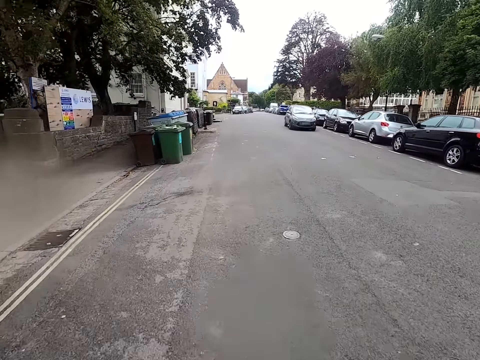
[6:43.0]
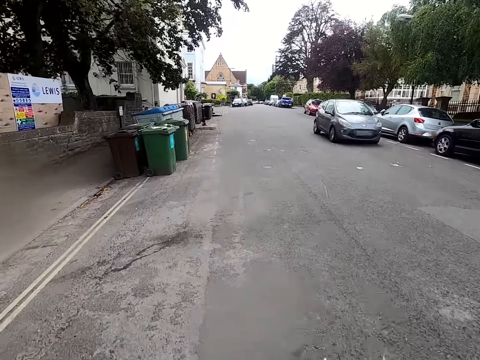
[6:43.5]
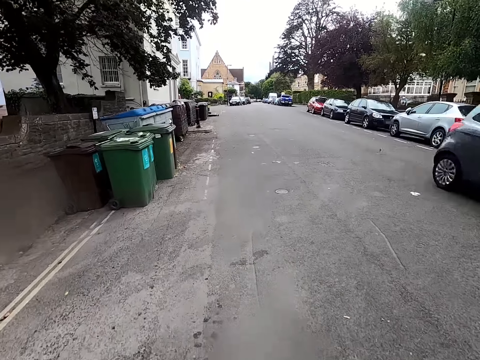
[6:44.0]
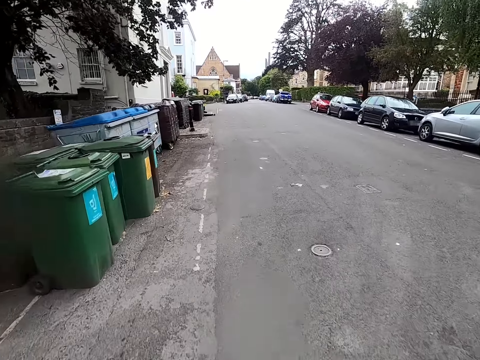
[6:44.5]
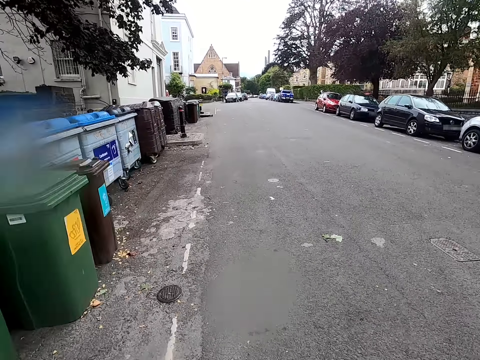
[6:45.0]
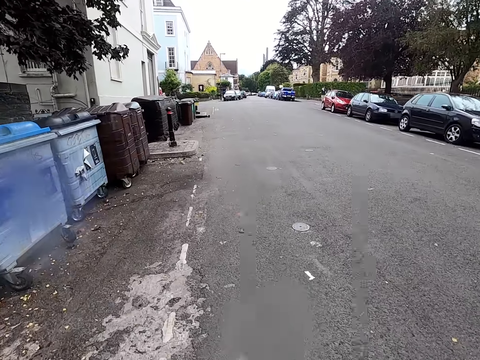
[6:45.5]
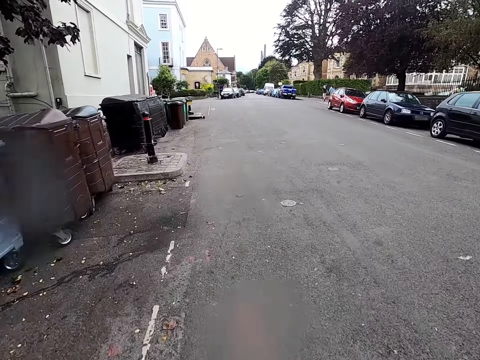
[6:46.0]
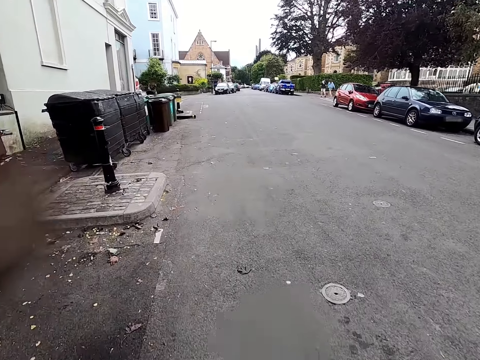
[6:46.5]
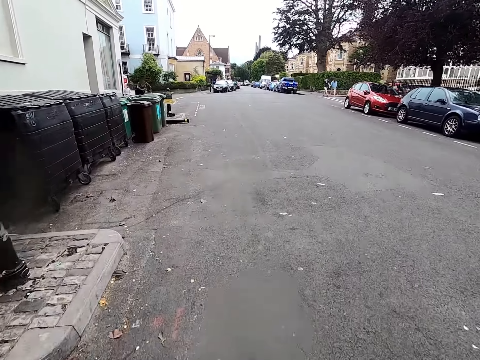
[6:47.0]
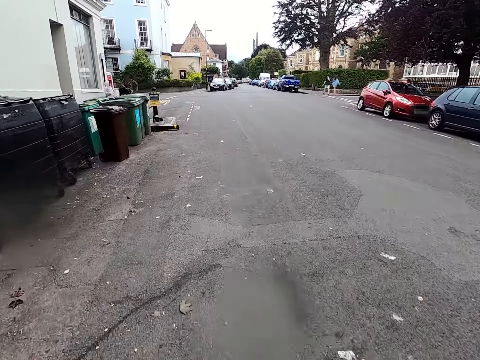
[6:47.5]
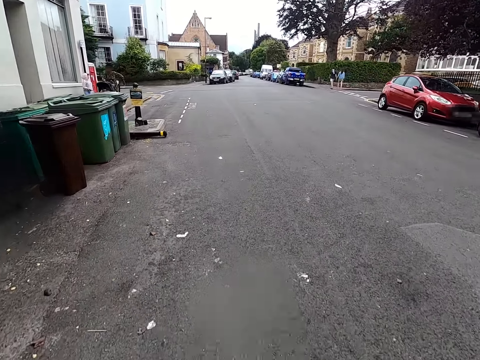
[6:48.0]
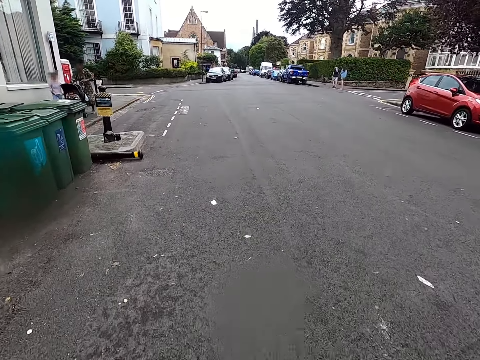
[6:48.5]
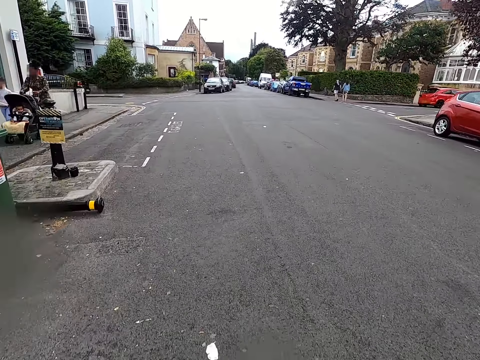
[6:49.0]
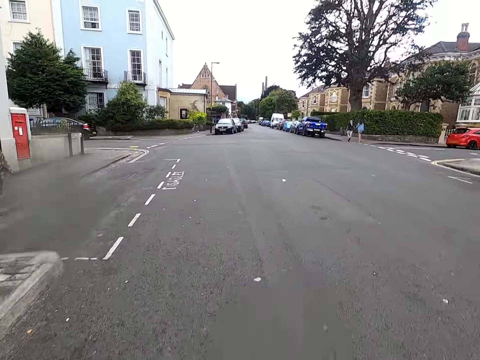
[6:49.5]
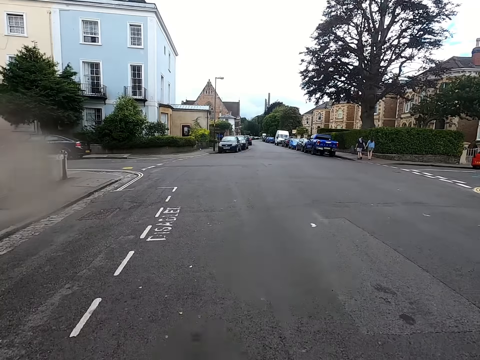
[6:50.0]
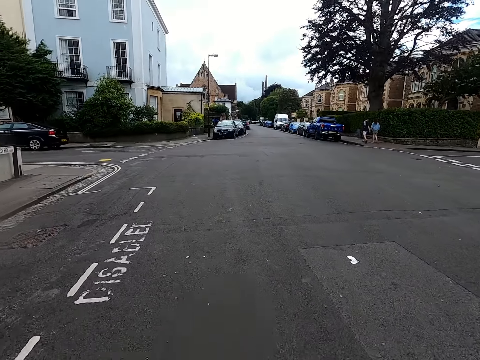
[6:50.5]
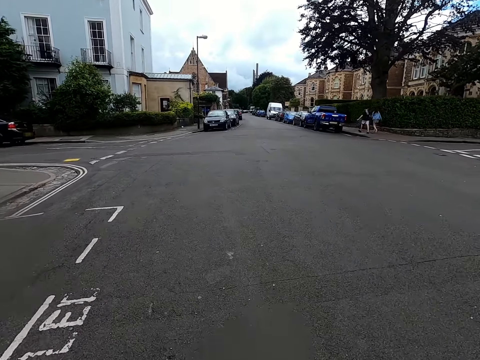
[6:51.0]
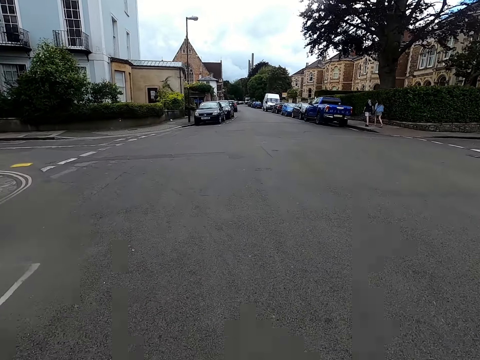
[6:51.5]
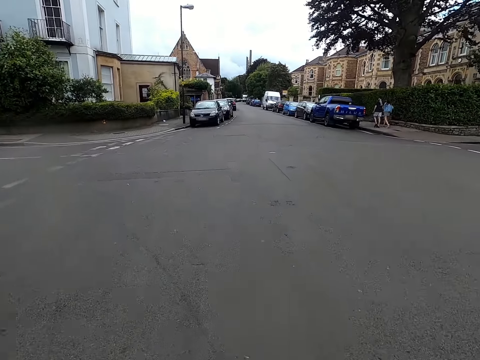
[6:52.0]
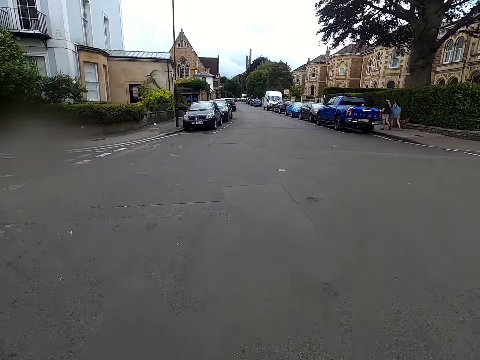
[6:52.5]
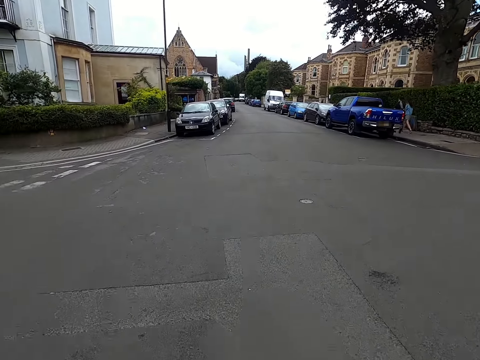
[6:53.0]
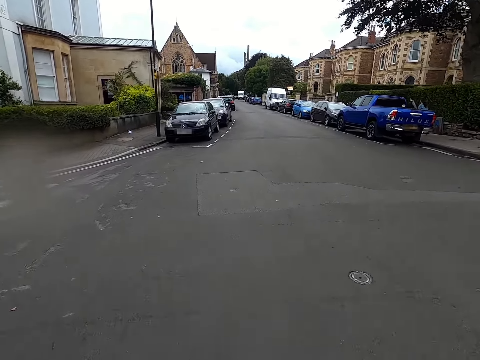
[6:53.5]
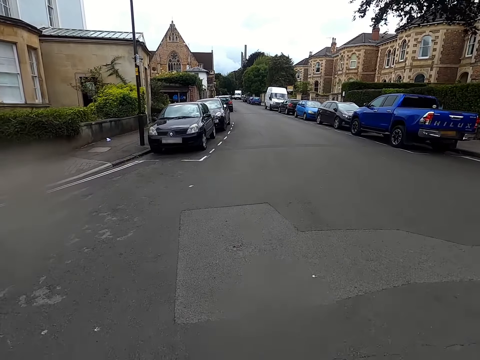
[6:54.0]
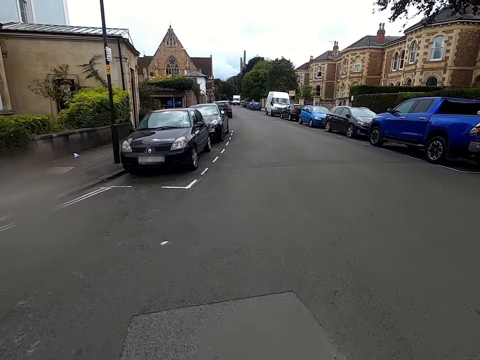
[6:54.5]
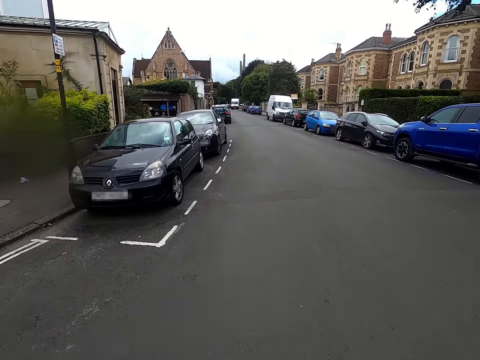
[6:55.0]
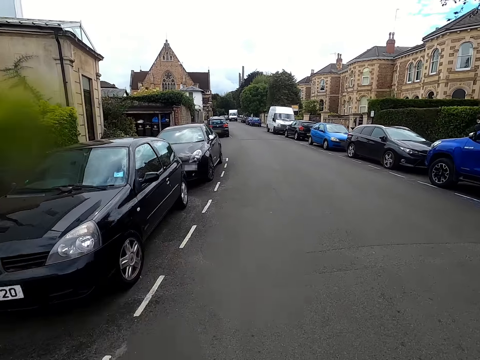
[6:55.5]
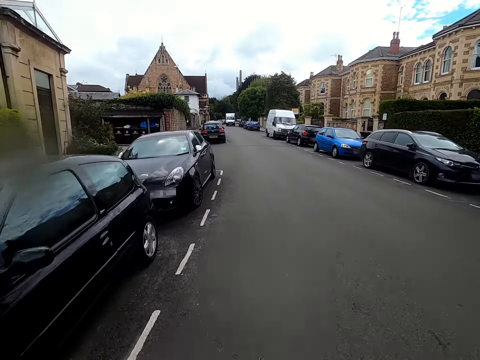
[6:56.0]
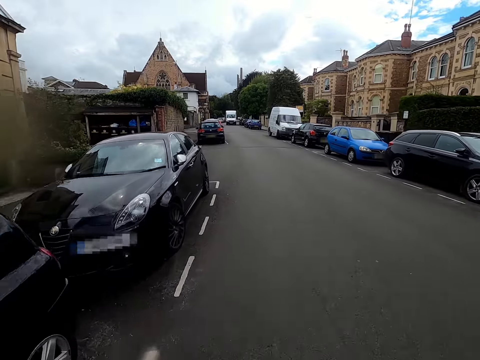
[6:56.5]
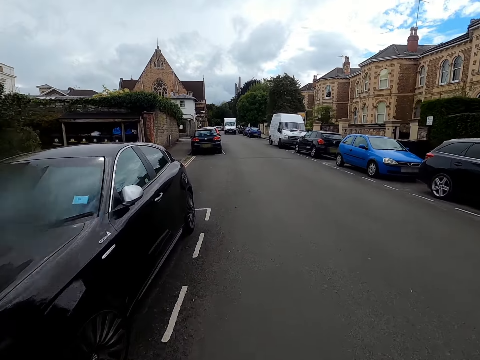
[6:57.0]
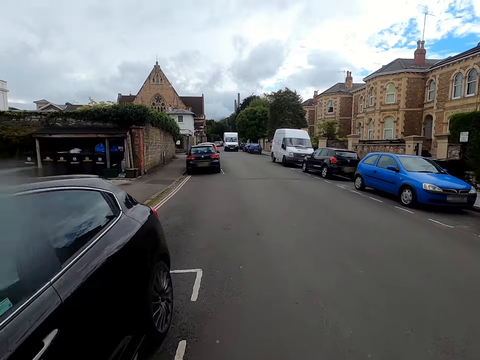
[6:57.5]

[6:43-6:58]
The camera wearer rides a bicycle past a car. They ride the bicycle on the road. A lady walks around a sidewalk. Another lady walks around the sidewalk. A man walks around the sidewalk. The camera wearer rides the bicycle on the road.

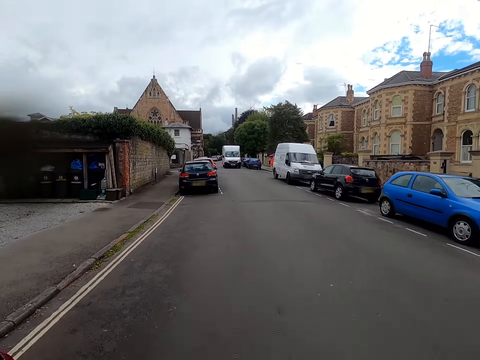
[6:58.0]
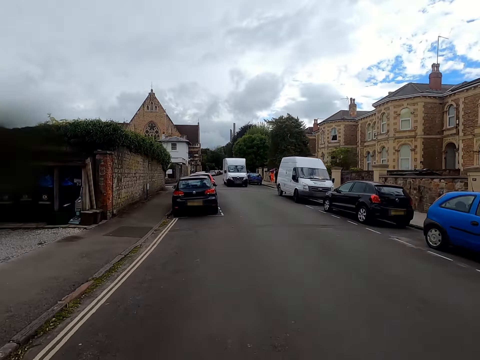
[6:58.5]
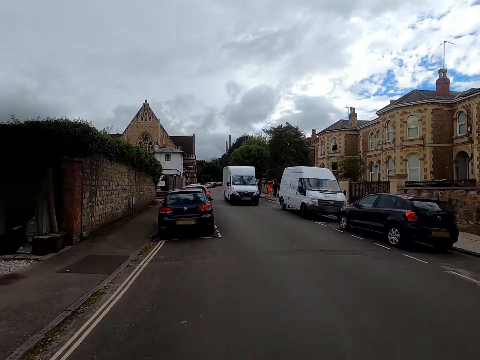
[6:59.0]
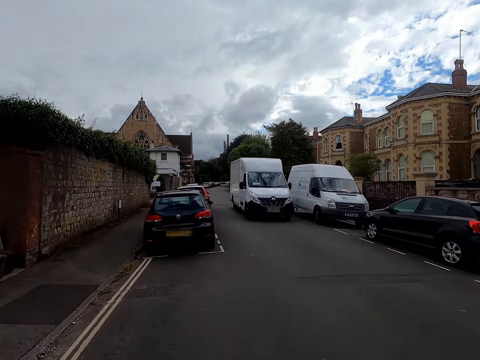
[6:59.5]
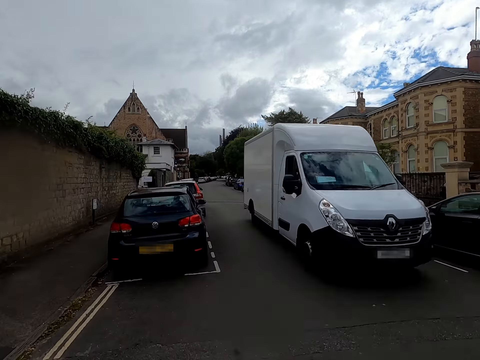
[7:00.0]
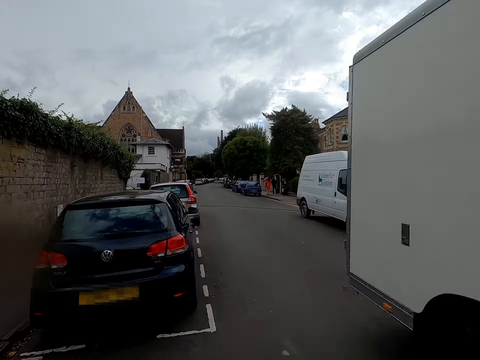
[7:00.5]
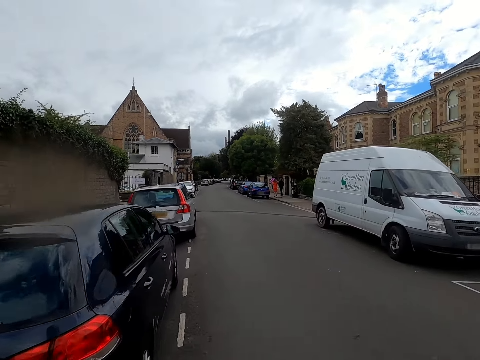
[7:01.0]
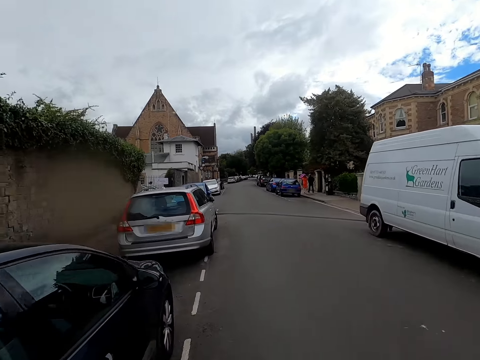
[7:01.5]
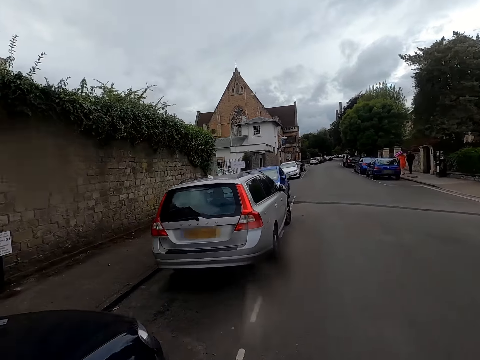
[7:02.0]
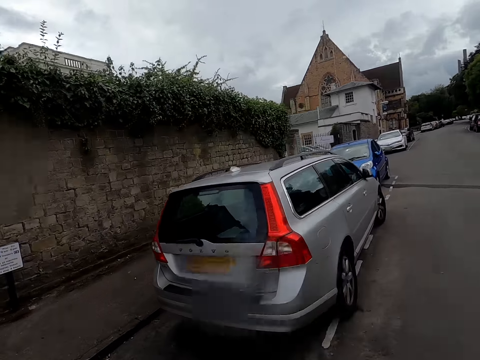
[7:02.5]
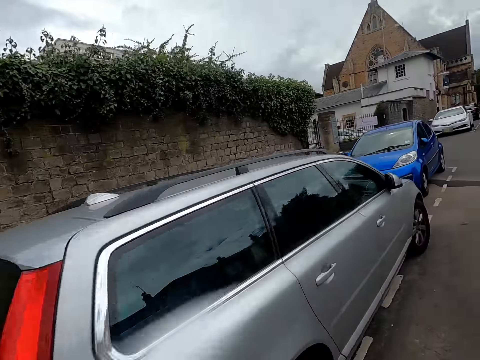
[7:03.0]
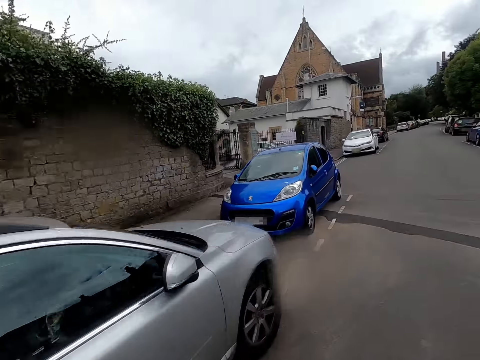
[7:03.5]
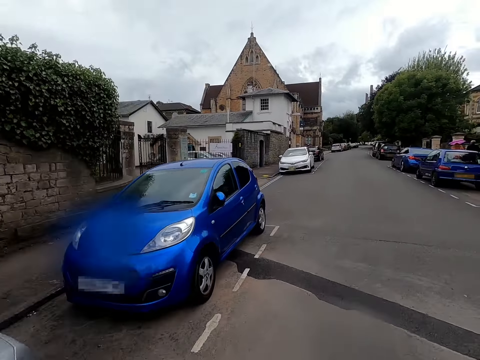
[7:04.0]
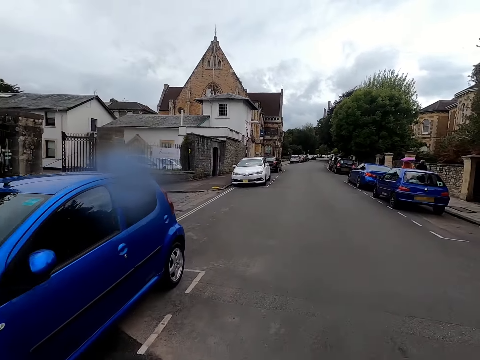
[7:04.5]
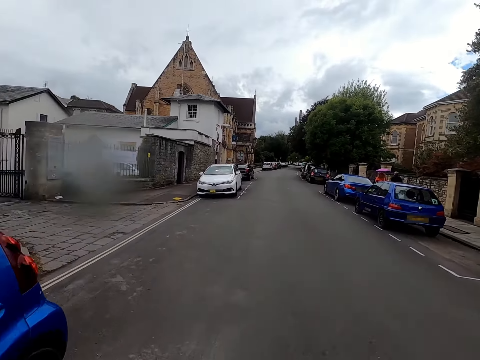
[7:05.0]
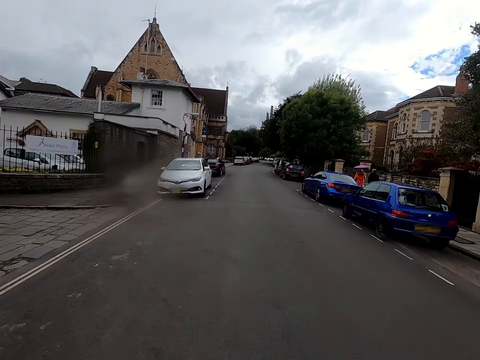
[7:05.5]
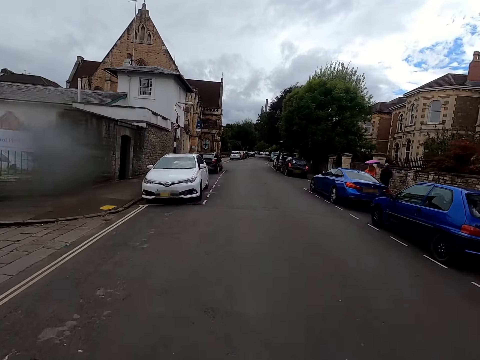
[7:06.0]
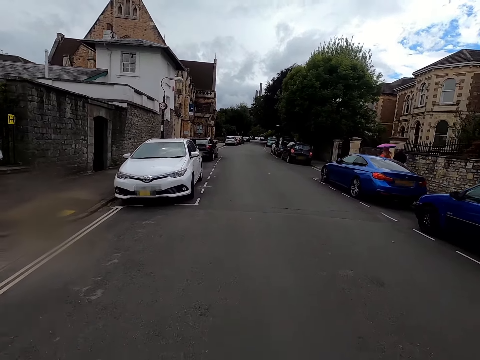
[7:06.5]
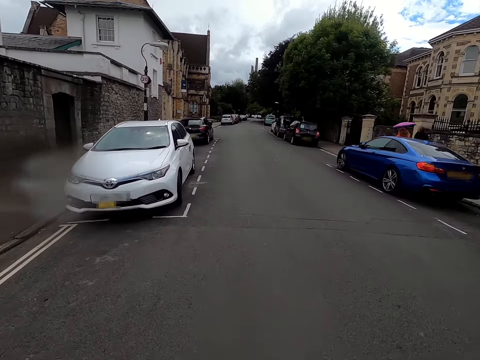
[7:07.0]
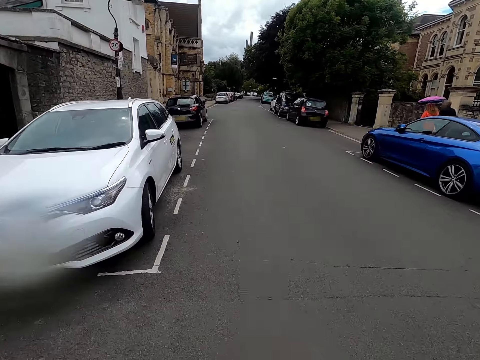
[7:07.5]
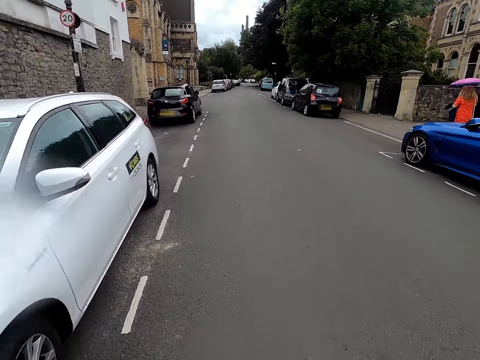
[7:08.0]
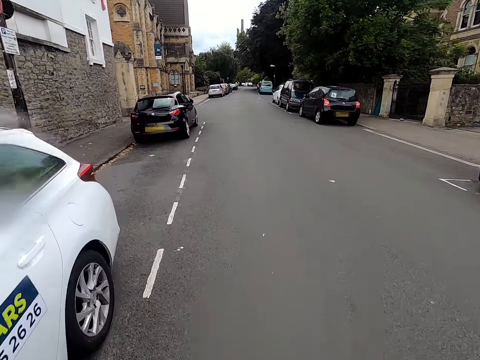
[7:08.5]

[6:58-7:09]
The camera wearer rides a bicycle past a lorry. They ride the bicycle on the road. A lady walks around a sidewalk. A man walks around the sidewalk. The camera wearer rides the bicycle on the road.
